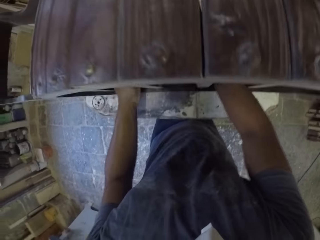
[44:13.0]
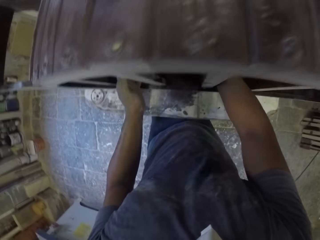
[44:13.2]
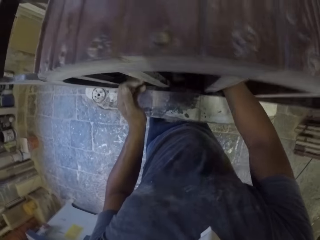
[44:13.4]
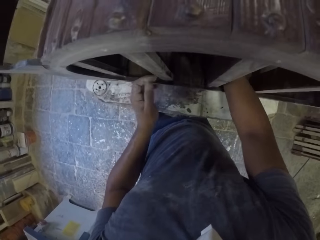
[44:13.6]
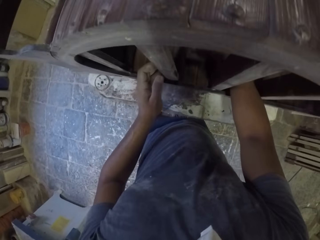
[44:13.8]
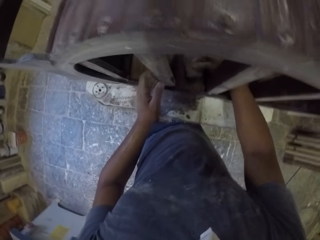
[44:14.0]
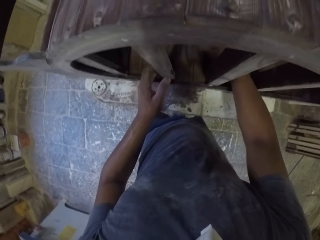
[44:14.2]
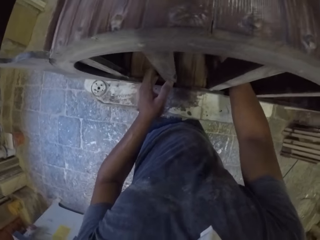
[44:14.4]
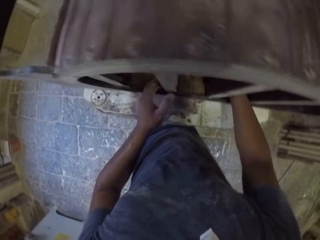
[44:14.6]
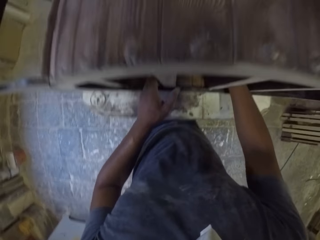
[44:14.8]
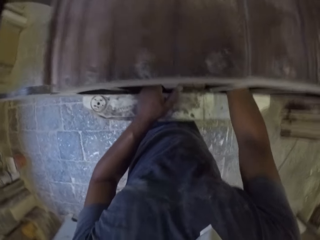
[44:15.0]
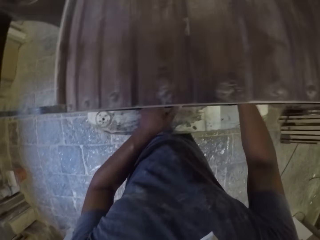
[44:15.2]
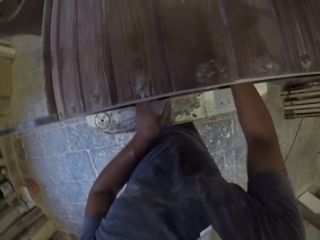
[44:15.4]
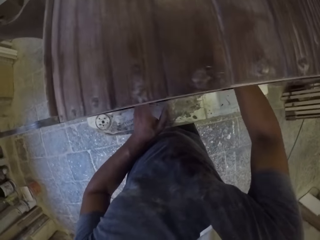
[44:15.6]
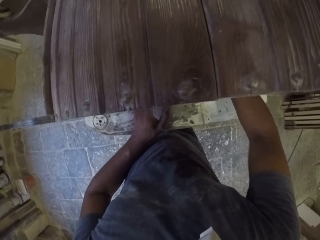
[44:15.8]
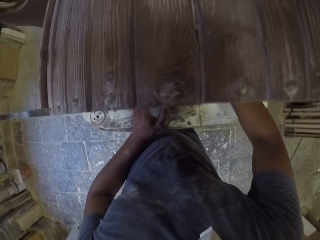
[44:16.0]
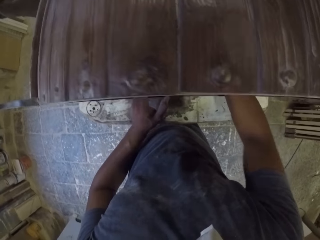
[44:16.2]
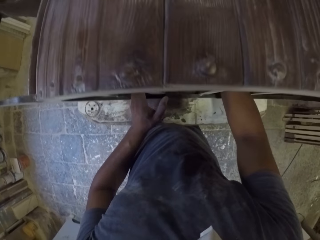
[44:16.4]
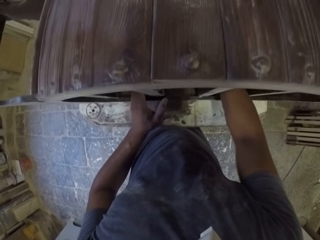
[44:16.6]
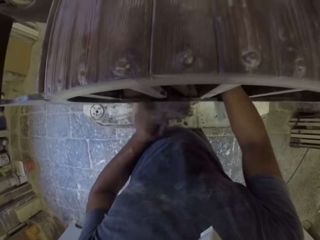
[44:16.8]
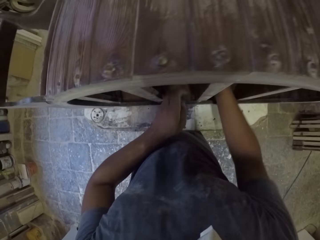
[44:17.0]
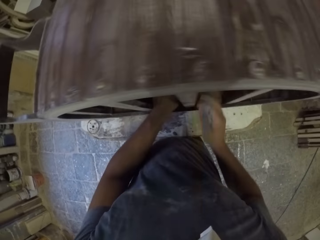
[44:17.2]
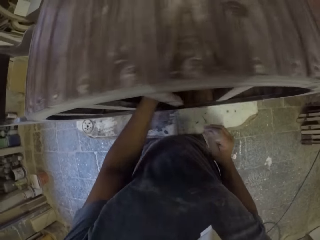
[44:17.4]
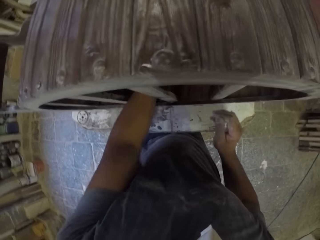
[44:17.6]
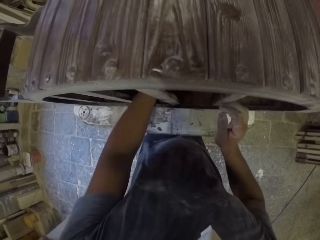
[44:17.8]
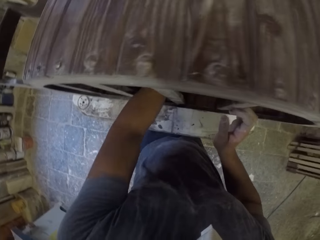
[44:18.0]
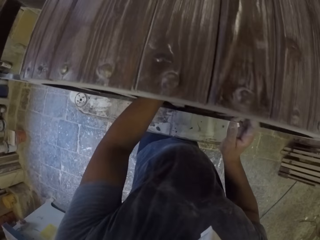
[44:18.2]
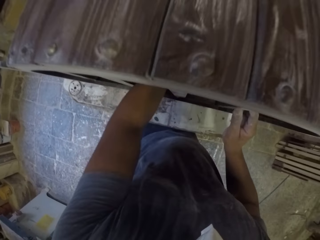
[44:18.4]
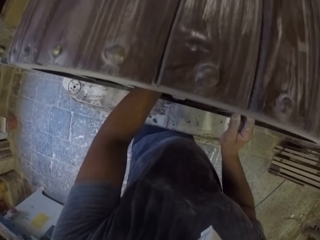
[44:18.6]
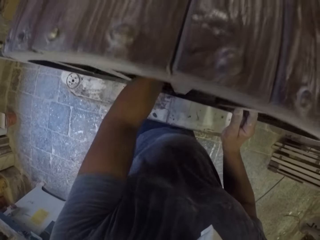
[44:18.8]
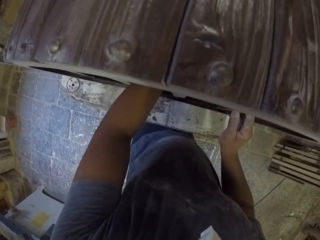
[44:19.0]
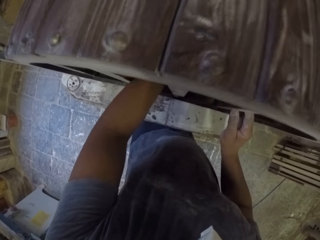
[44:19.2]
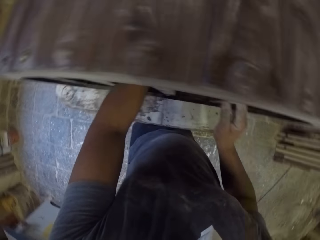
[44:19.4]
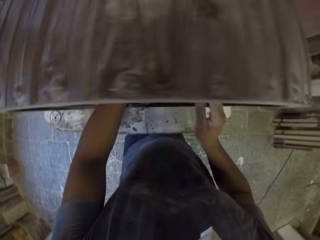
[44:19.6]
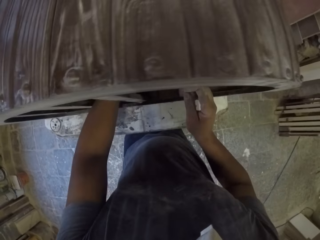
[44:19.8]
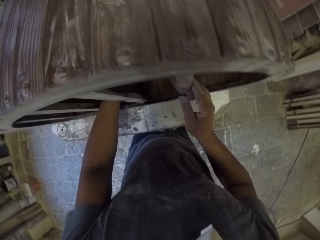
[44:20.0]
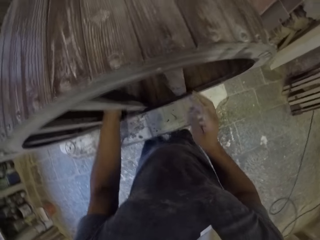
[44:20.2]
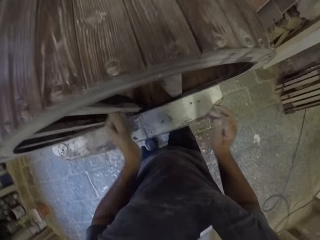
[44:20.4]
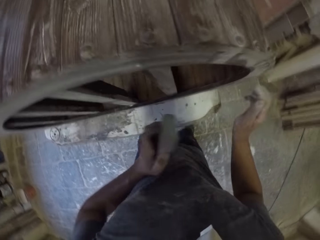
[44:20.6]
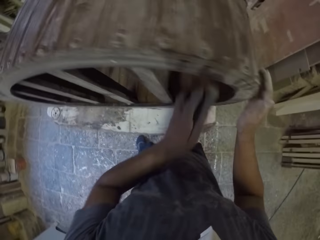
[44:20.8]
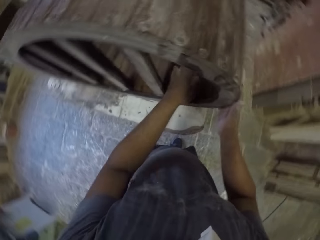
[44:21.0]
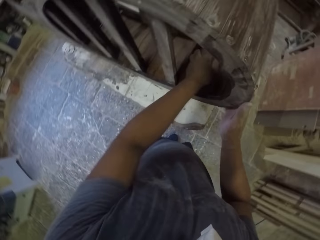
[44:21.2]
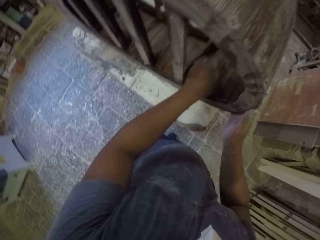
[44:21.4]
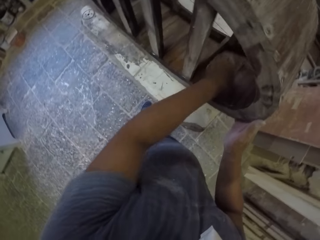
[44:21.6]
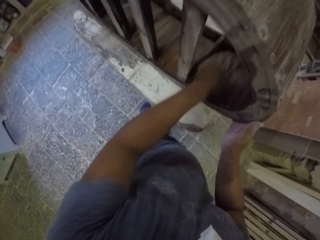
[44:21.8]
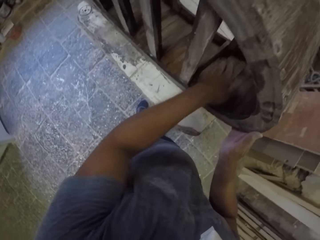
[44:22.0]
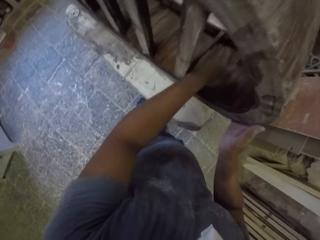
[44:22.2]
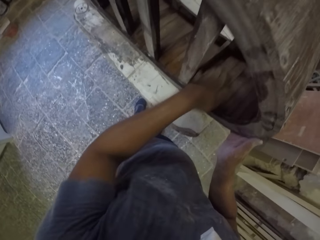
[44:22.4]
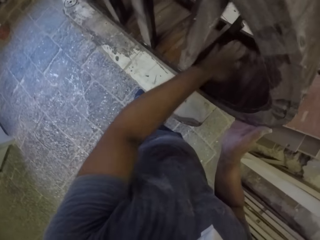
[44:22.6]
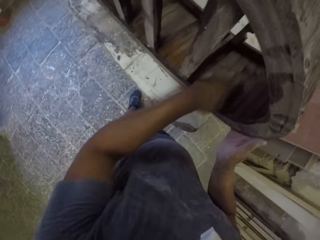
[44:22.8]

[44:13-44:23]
The camera wearer holds a wooden stand with the right hand. They smoothen the wooden stand with a sandpaper in the room.

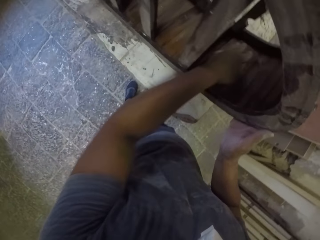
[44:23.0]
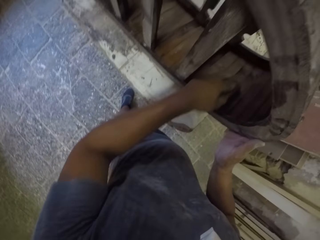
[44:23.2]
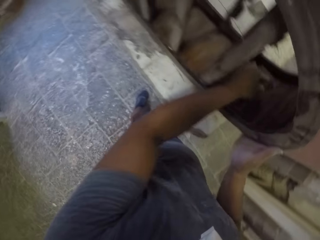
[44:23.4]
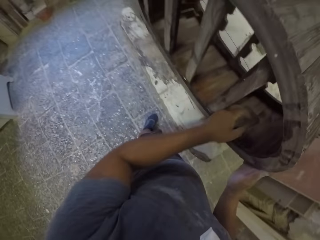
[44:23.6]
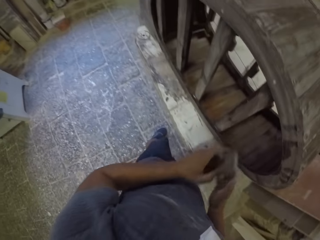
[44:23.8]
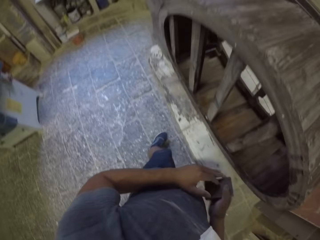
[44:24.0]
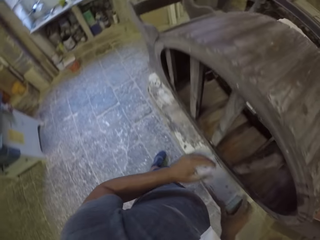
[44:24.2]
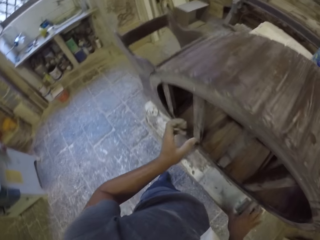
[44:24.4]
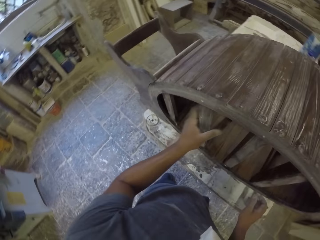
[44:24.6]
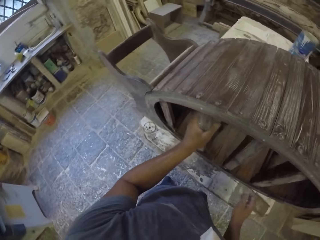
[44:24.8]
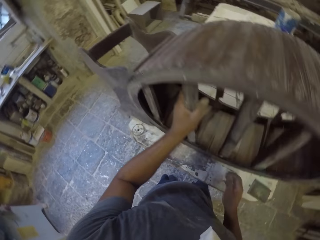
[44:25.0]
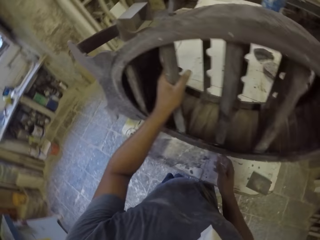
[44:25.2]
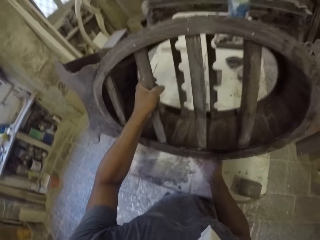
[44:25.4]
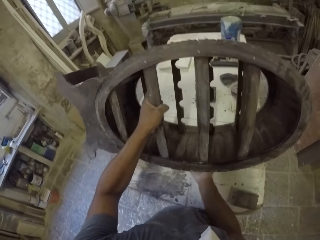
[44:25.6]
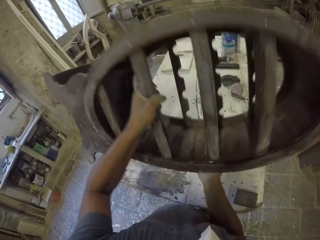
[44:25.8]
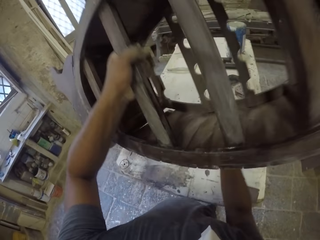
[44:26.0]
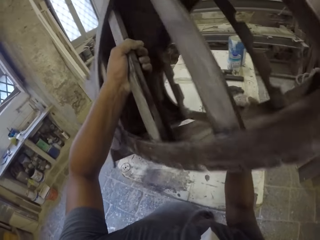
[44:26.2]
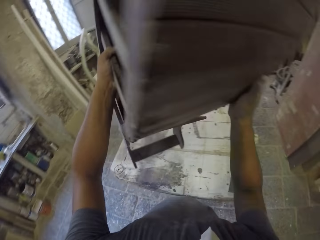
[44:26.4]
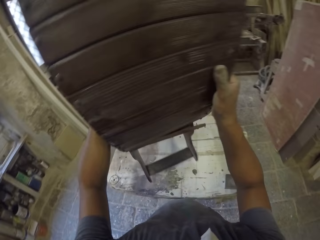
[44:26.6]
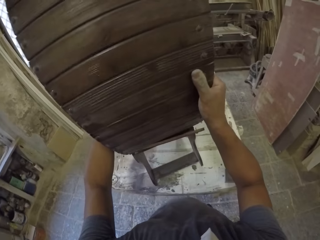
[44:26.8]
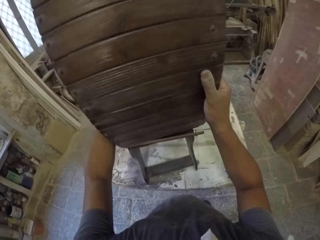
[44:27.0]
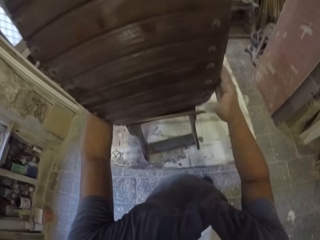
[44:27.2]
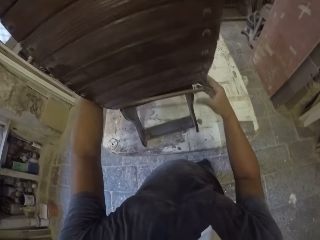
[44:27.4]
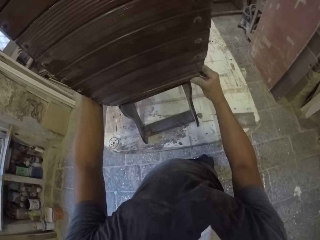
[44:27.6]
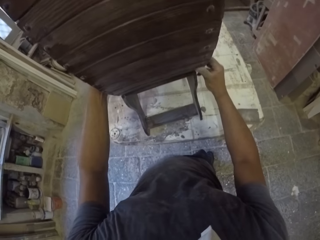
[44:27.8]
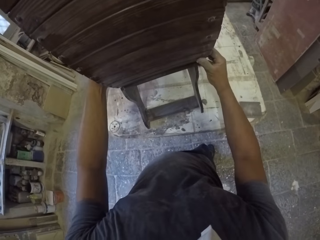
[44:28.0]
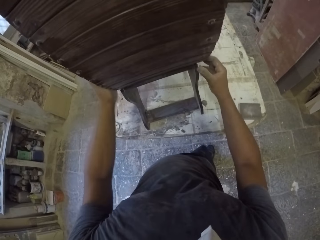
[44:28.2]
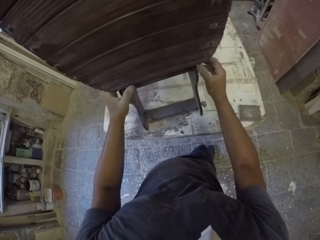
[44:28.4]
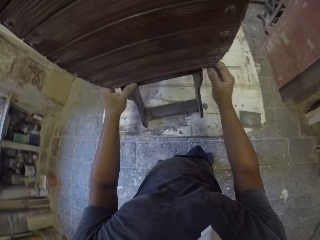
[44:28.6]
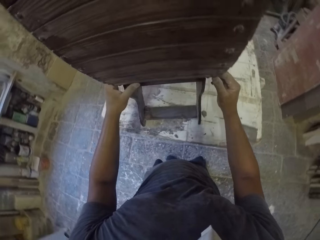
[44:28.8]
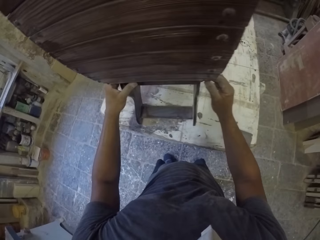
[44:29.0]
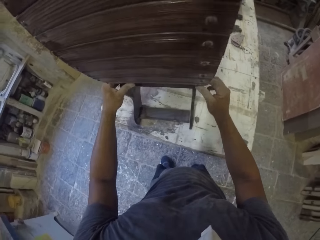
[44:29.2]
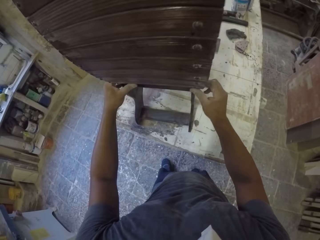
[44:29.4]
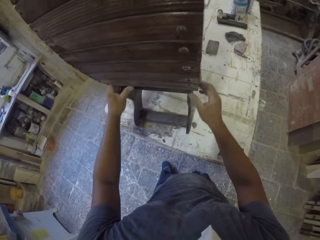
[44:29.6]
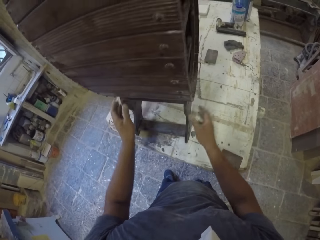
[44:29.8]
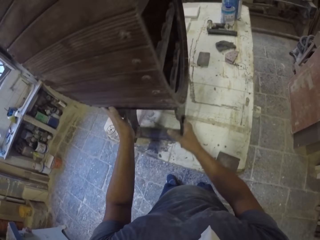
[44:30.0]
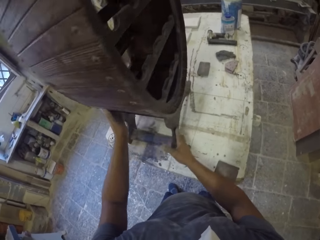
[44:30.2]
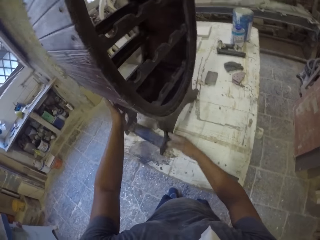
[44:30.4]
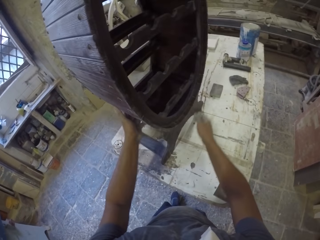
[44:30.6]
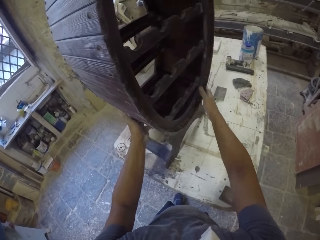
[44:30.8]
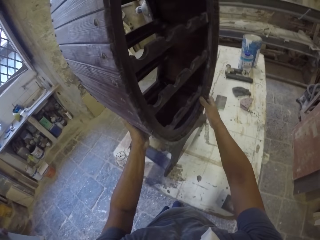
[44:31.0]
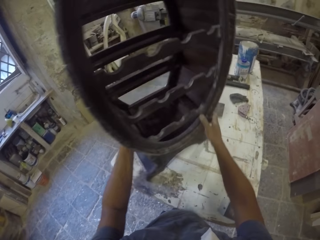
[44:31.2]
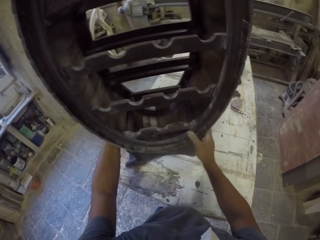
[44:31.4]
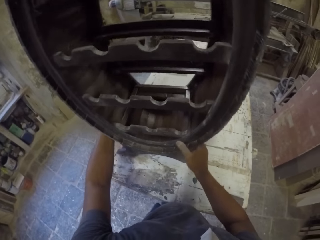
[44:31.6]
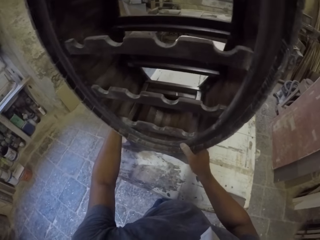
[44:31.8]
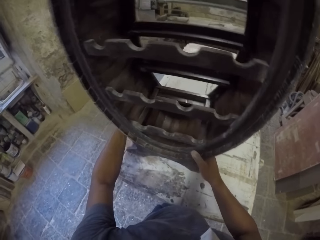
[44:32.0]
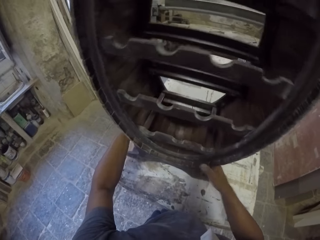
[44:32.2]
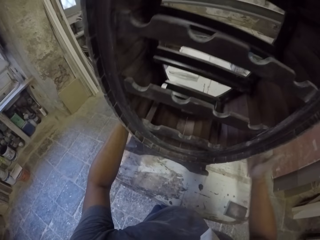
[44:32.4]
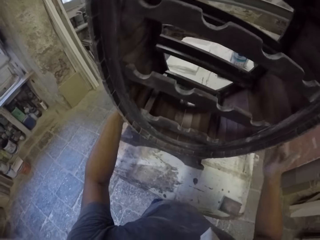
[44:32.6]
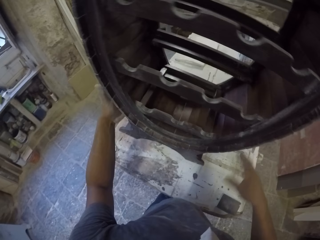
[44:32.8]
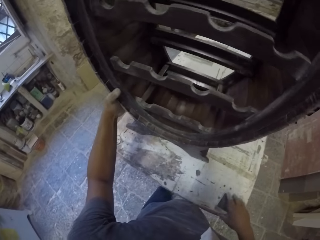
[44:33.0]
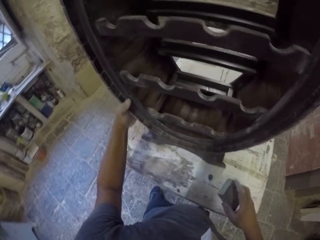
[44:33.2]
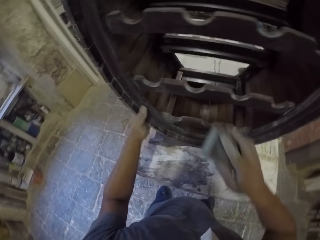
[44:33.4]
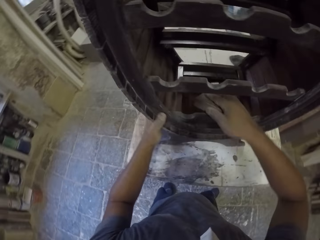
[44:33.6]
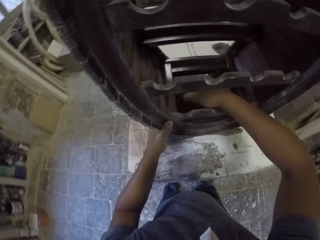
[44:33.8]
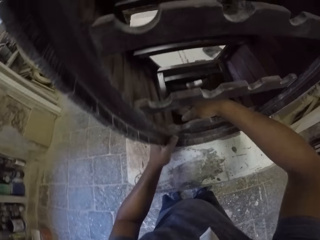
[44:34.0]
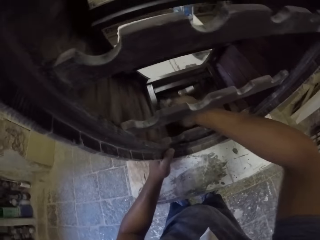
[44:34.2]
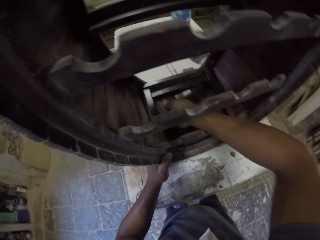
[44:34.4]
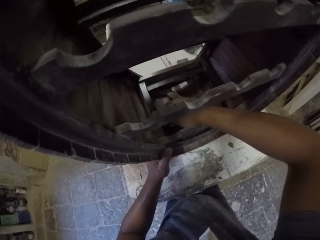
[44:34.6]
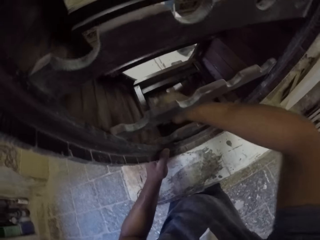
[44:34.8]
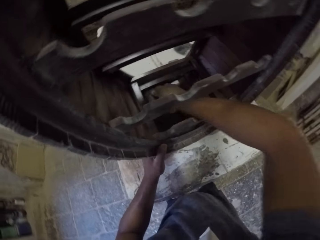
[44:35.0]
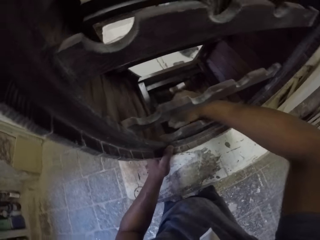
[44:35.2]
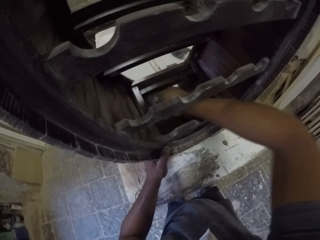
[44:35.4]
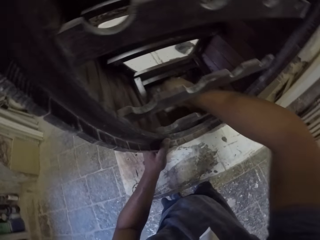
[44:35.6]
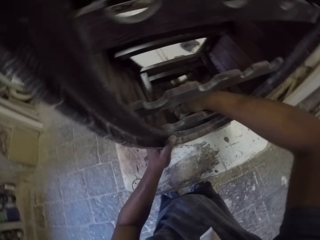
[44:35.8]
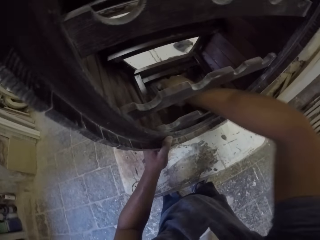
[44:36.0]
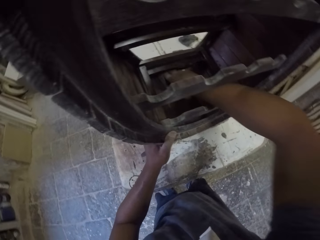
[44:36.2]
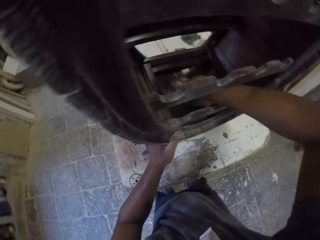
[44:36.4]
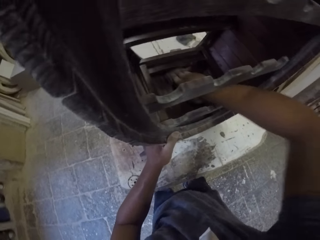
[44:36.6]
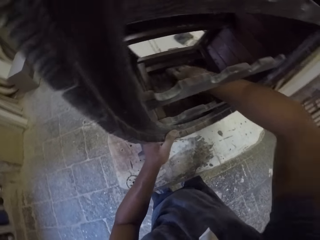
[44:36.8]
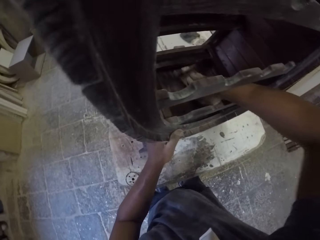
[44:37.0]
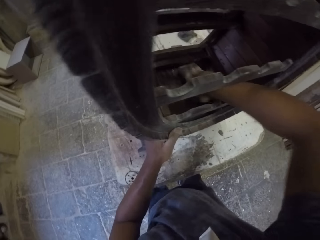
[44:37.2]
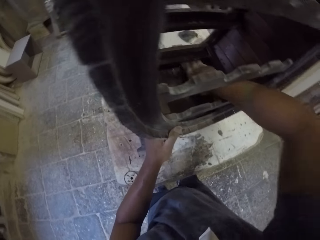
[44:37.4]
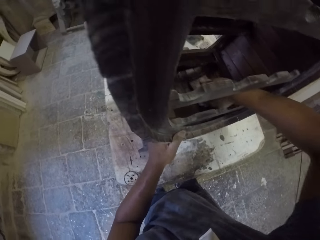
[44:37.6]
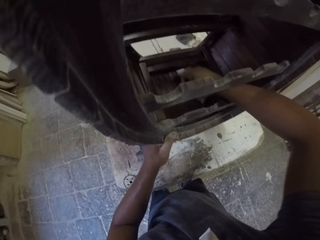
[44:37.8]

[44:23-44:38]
The camera wearer holds sandpaper with the right hand. They lift a wooden stand or furniture with both hands on the table. They place the wooden stand on the table. They turn the furniture. They move the wooden stand on the table with both hands. They smoothen the wooden stand with the sandpaper in the room.
